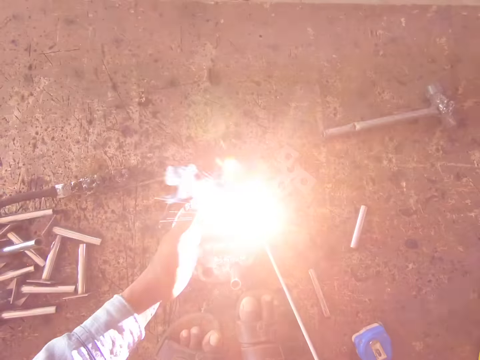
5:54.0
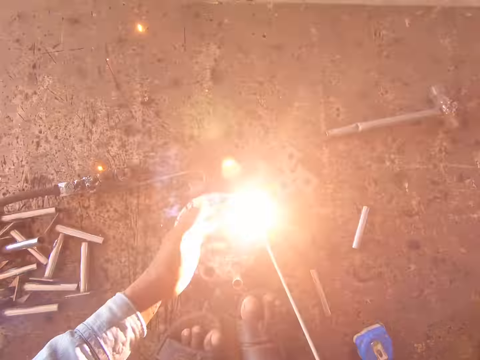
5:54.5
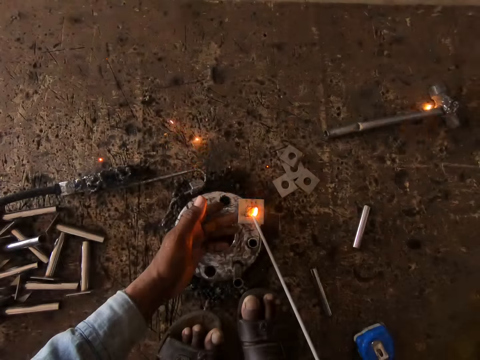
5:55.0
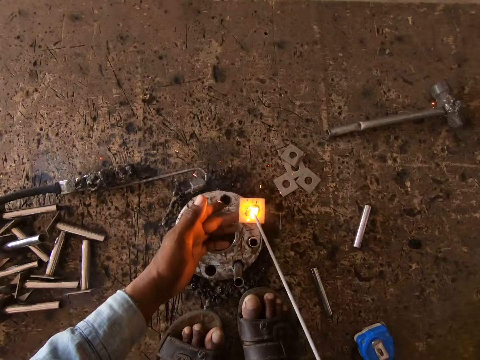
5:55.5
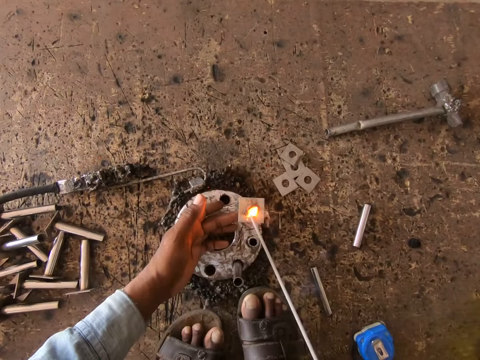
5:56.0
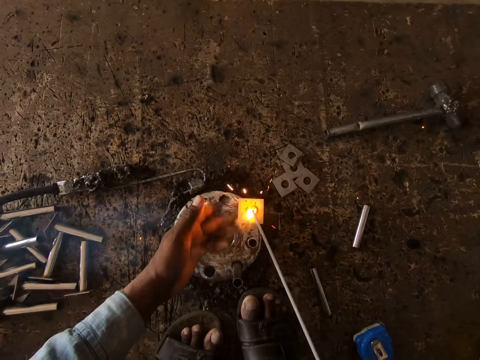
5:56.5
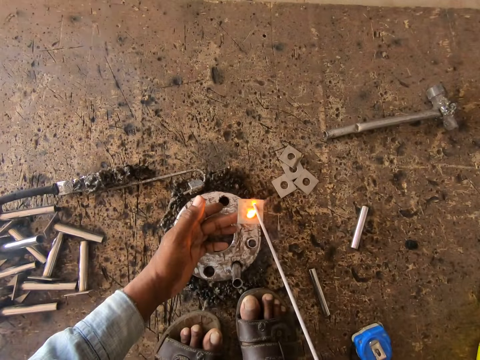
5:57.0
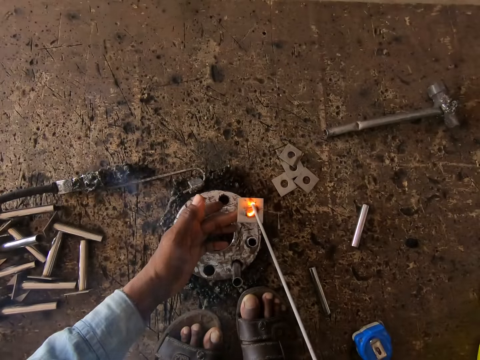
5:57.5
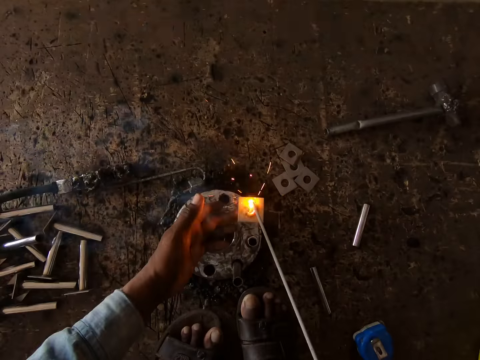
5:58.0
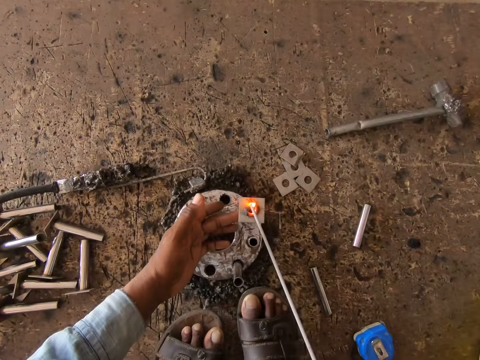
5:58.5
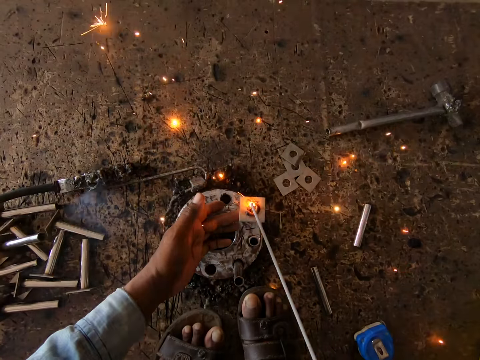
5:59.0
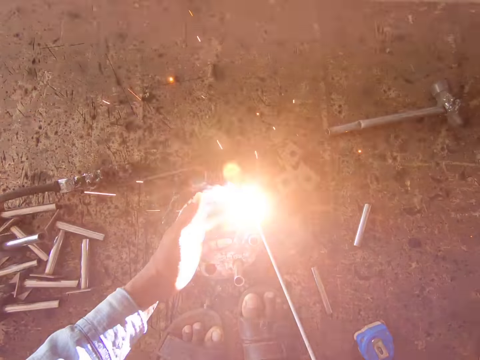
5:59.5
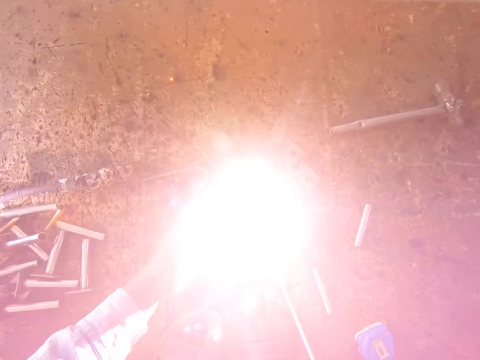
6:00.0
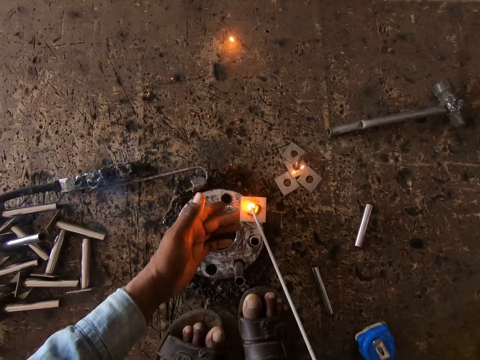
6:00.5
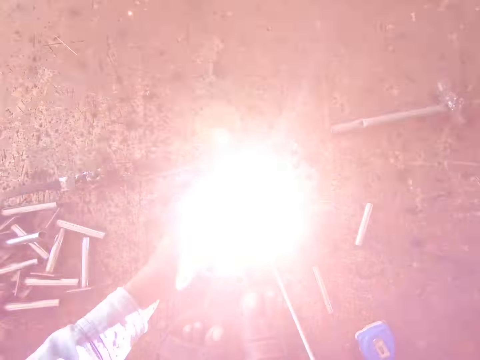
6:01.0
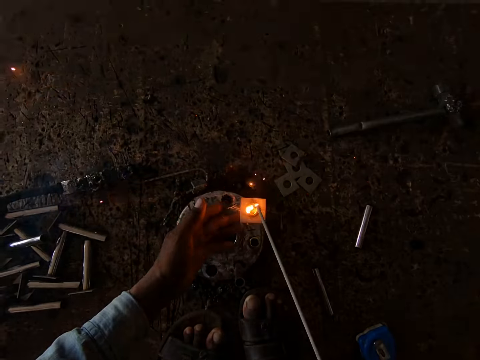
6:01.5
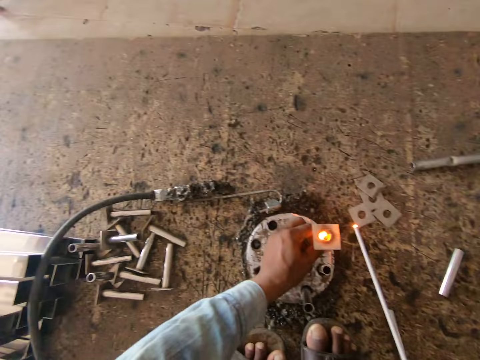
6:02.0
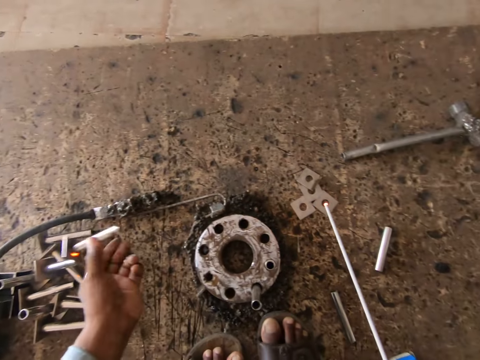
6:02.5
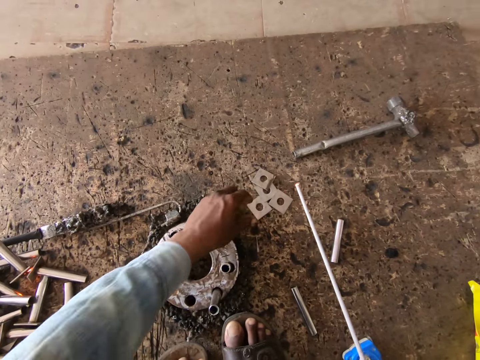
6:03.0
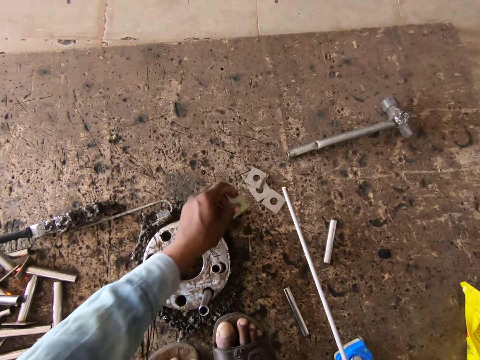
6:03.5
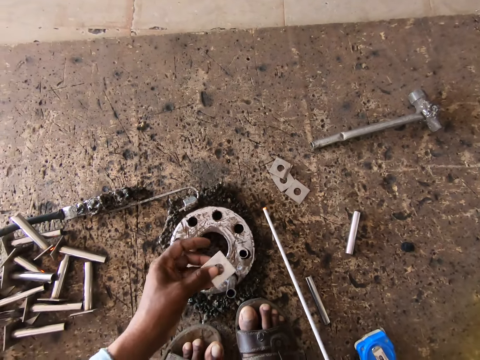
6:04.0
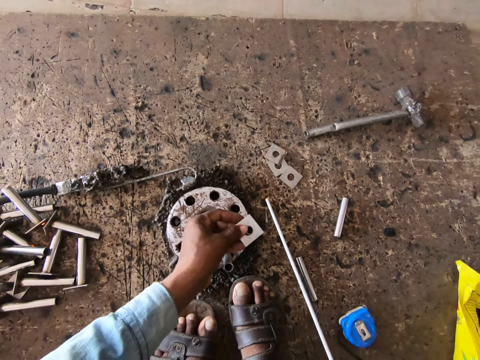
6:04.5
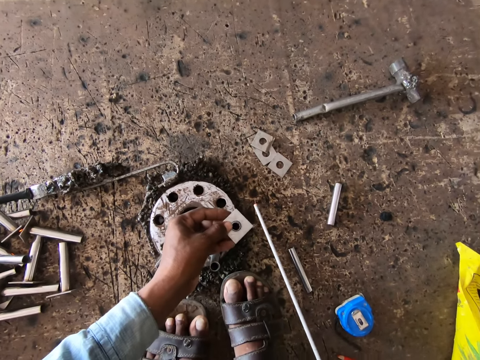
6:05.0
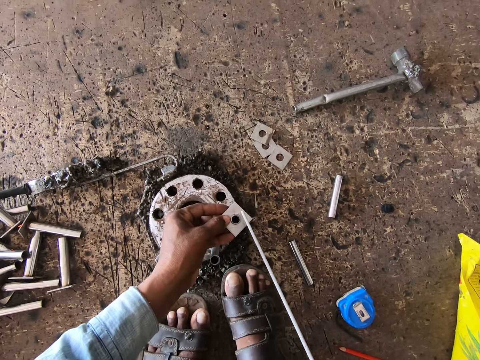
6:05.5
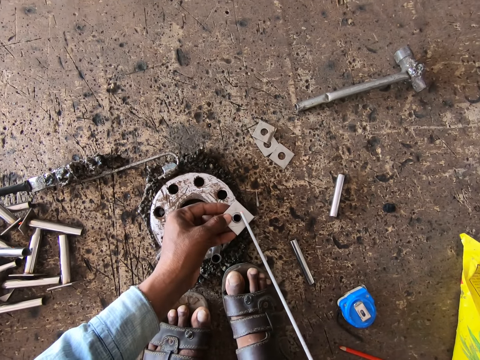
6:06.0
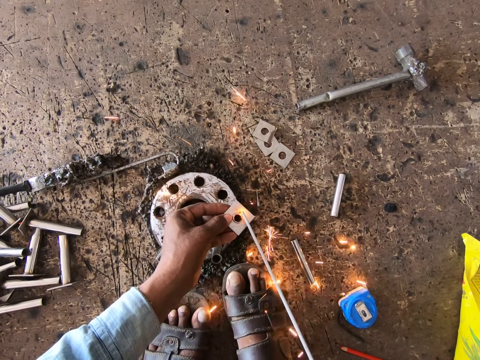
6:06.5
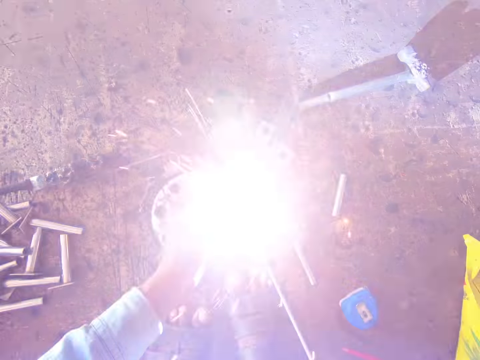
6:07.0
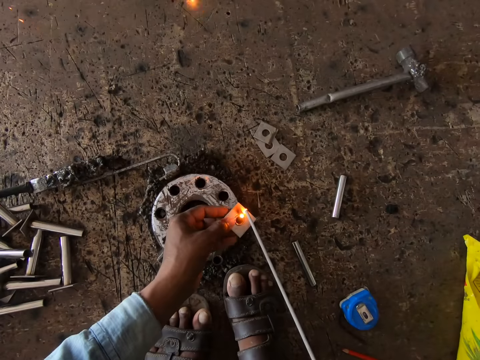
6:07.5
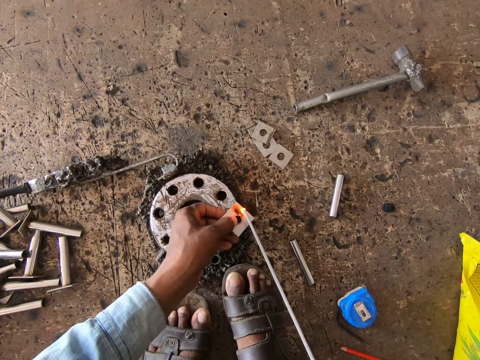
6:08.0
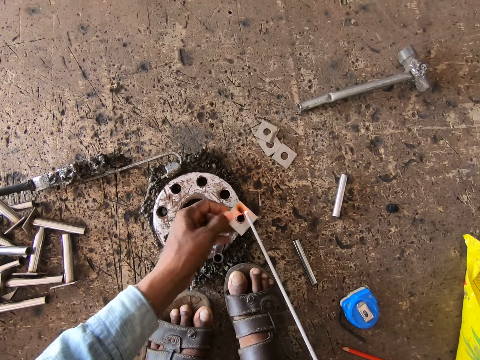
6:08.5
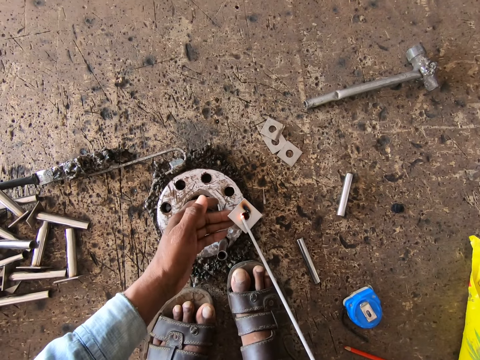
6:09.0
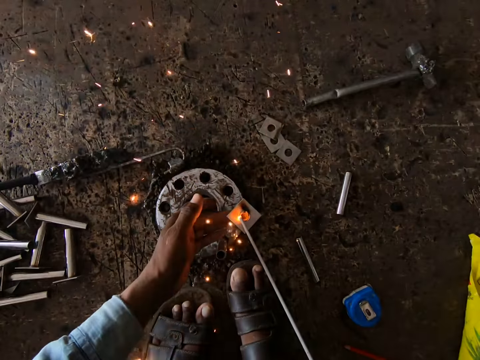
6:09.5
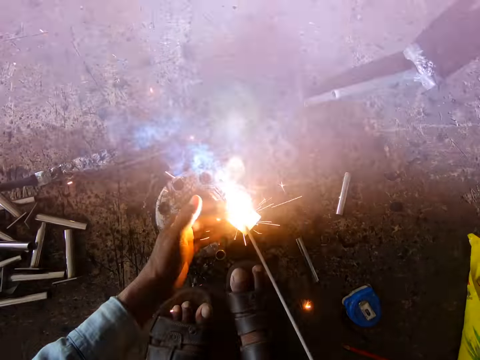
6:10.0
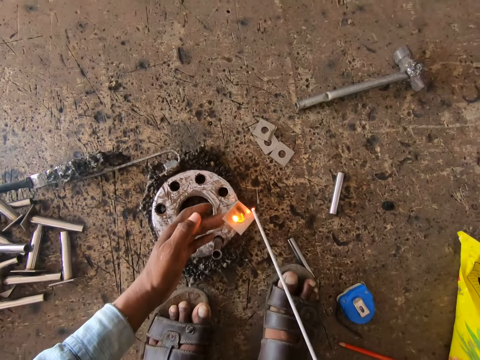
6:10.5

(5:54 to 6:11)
The camera wearer throws the piece of metal on the ground with his left hand. He picks a piece of metal from the ground with his left hand. He places the piece of metal in his left hand on a piece of metal in the round metal on the ground. He welds the piece of metal in his left hand to the piece of metal in the round metal with the welding tong in his right hand.

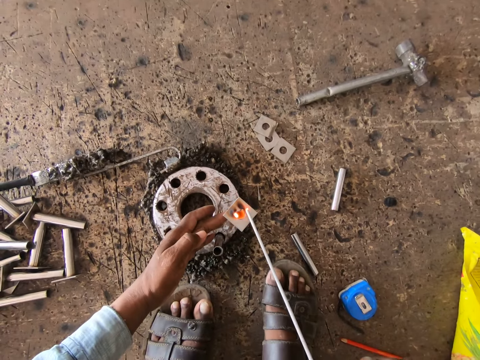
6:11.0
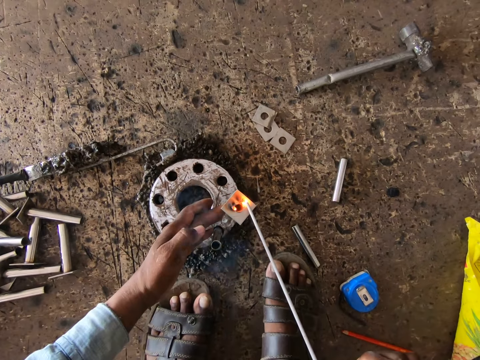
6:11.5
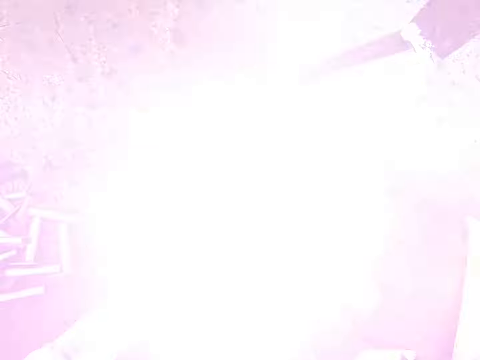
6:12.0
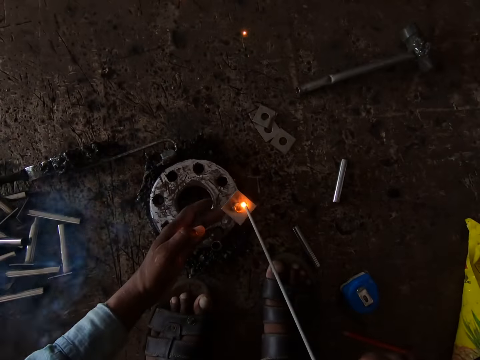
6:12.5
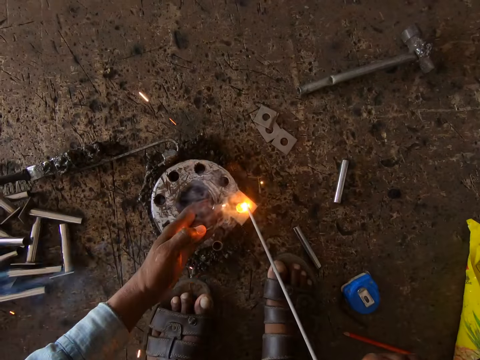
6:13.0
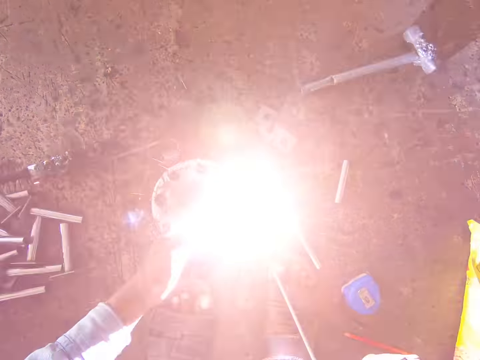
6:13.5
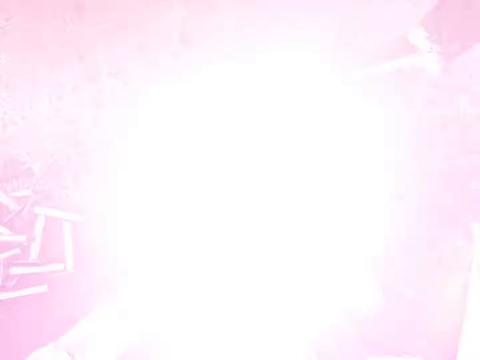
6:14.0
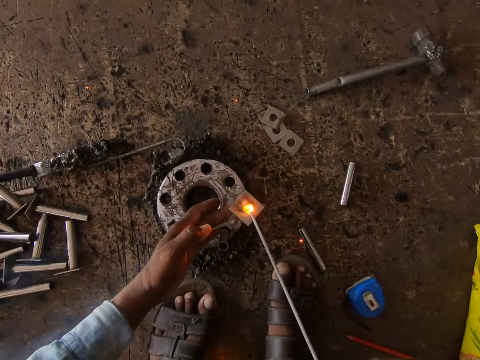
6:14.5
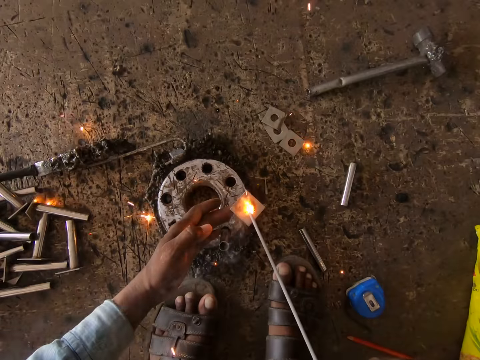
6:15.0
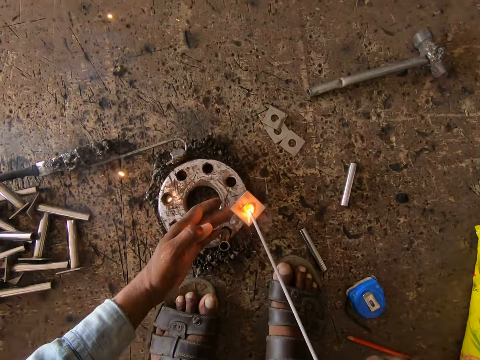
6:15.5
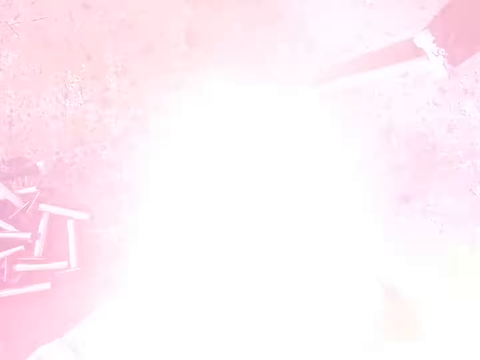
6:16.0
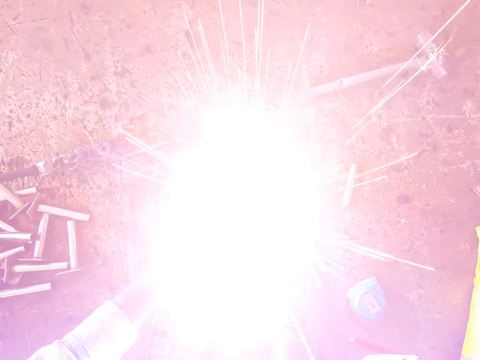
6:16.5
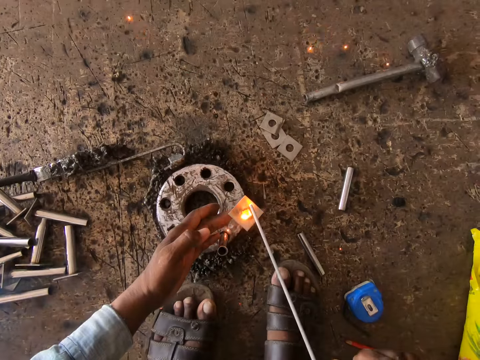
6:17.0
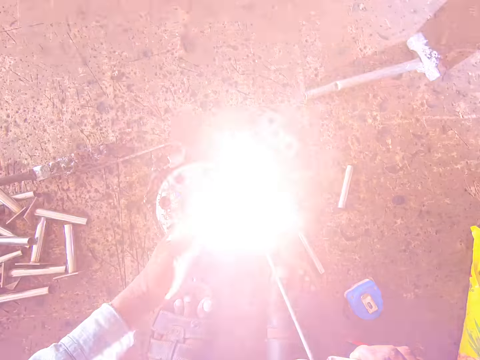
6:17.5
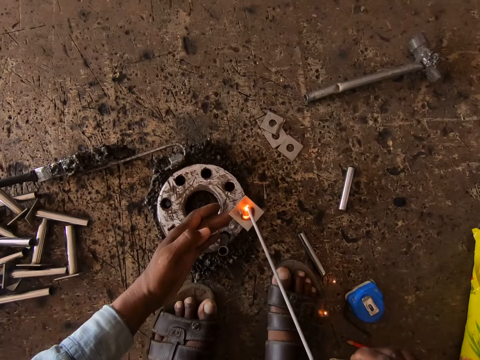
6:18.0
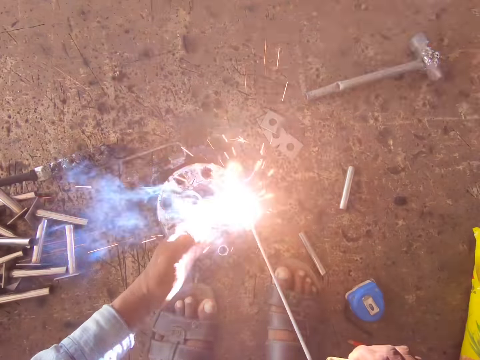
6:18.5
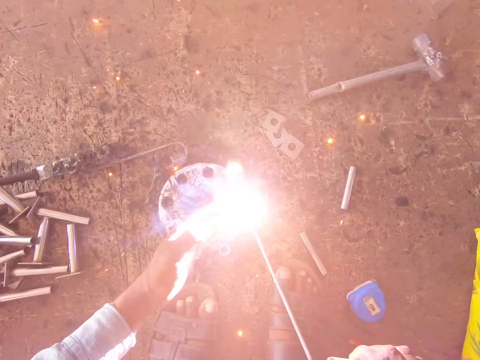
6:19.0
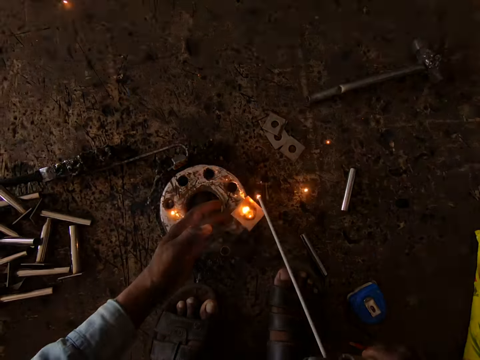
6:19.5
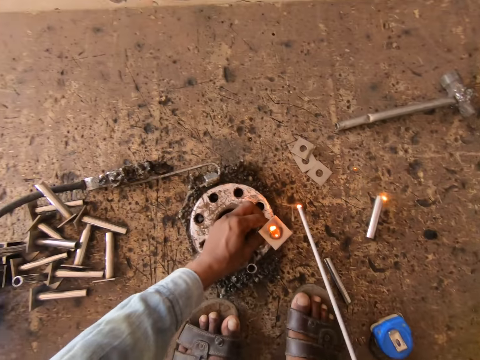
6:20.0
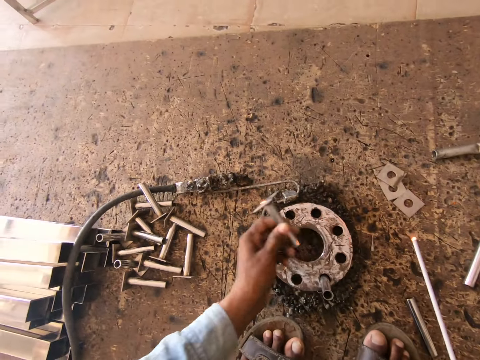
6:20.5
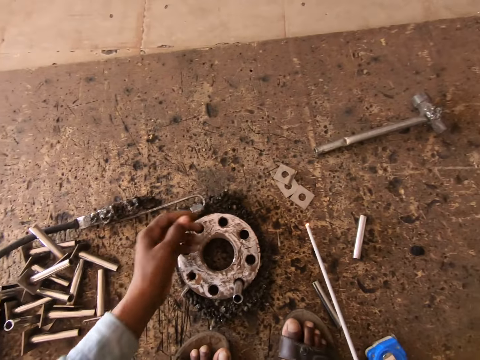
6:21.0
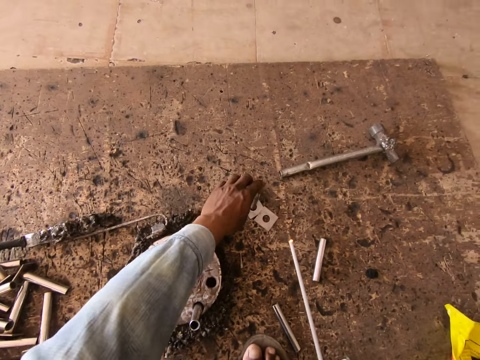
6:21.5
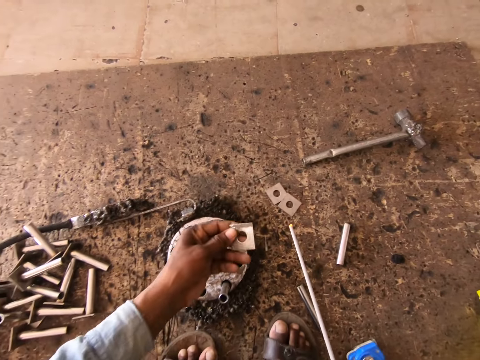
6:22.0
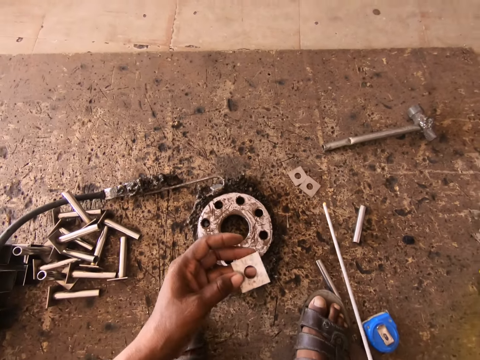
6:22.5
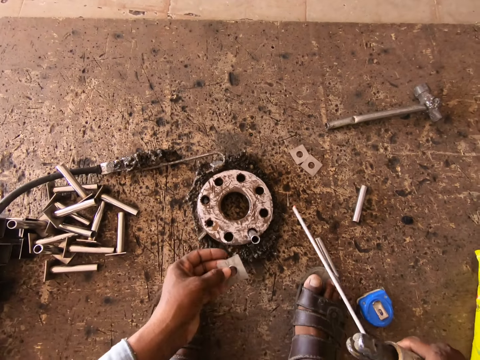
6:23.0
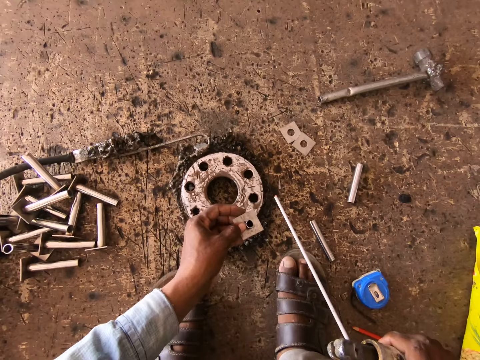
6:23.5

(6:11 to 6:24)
The camera wearer throws the piece of metal on the ground with his left hand. He picks a piece of metal from the ground with his left hand. He flips the piece of metal with his left hand. He places the piece of metal in his left hand on a piece of metal in the round metal on the ground.
